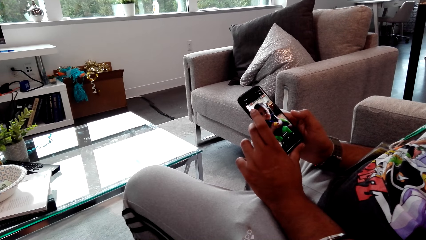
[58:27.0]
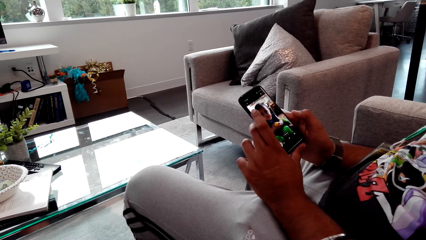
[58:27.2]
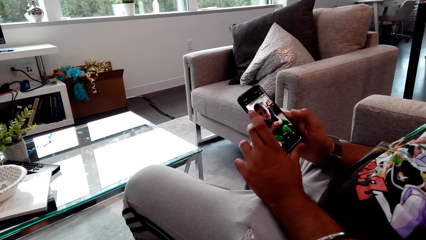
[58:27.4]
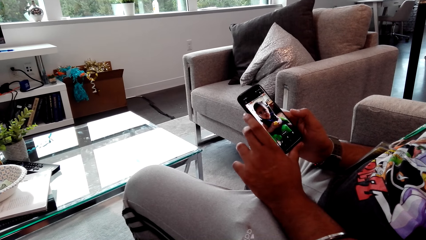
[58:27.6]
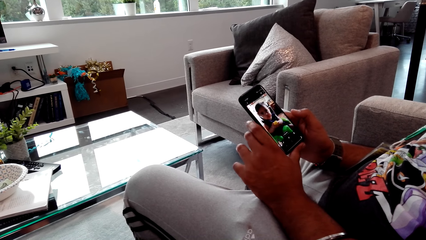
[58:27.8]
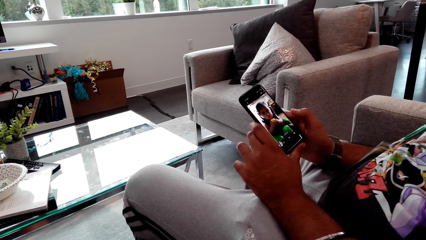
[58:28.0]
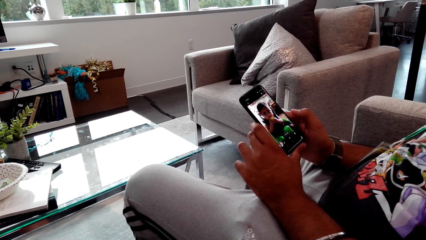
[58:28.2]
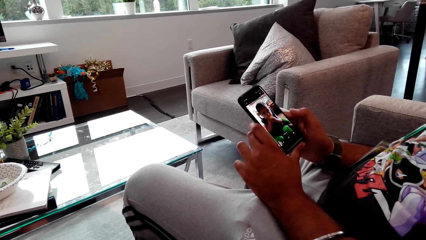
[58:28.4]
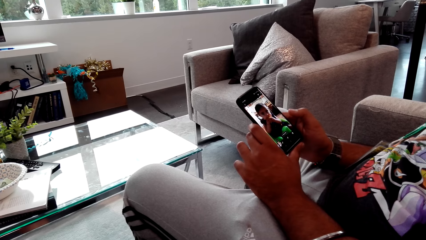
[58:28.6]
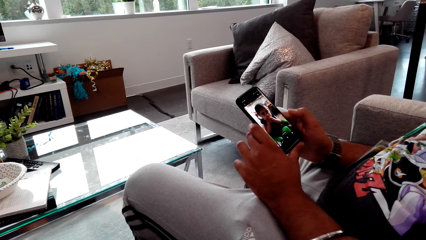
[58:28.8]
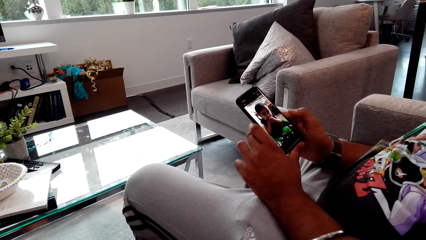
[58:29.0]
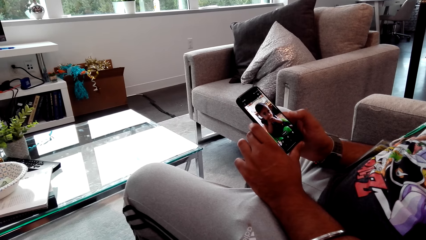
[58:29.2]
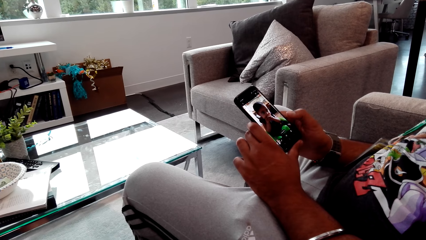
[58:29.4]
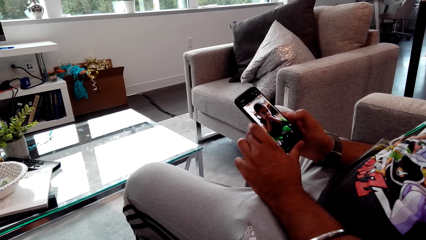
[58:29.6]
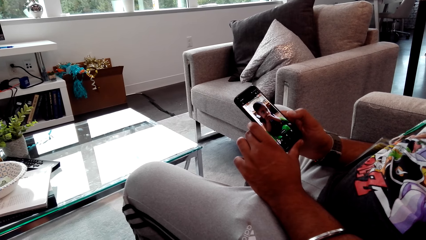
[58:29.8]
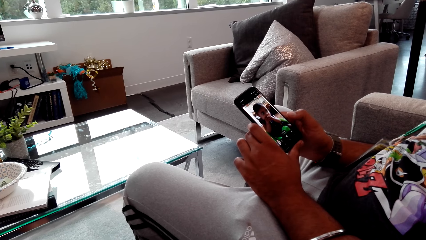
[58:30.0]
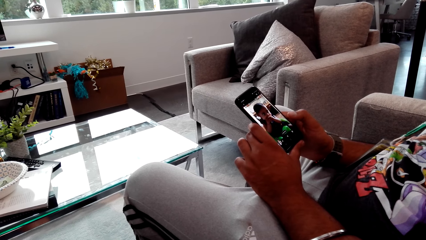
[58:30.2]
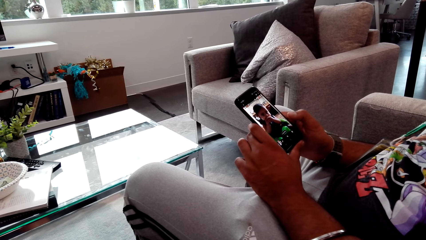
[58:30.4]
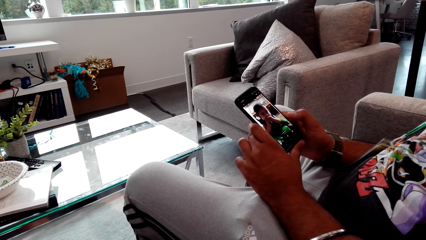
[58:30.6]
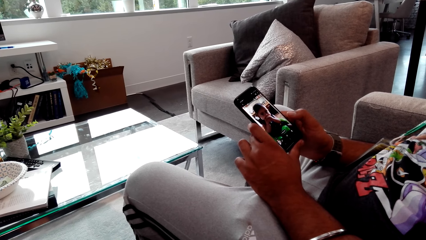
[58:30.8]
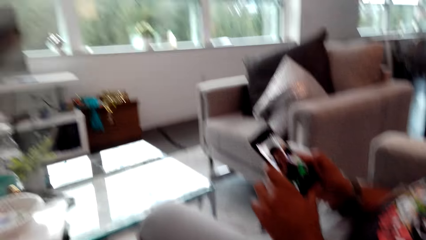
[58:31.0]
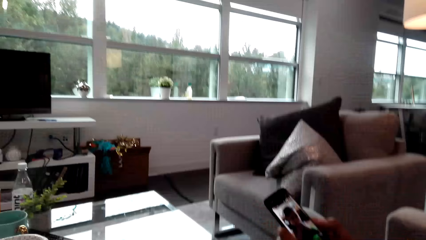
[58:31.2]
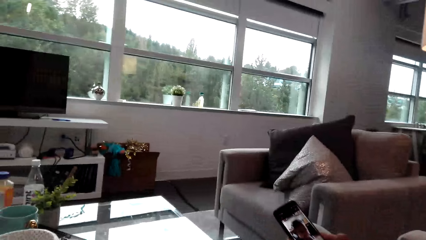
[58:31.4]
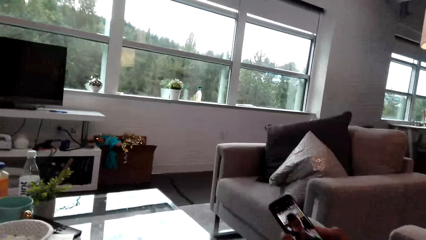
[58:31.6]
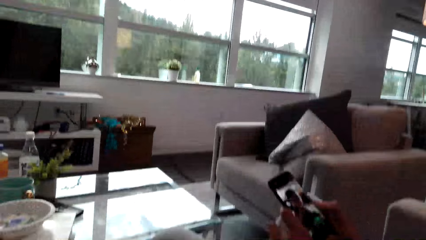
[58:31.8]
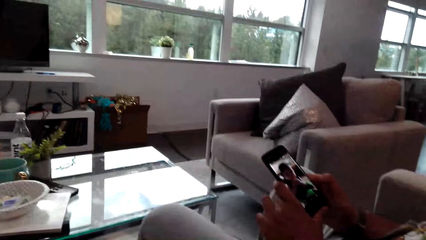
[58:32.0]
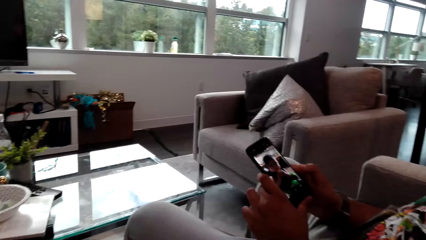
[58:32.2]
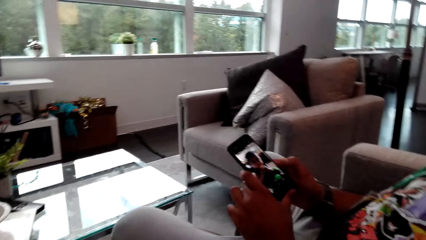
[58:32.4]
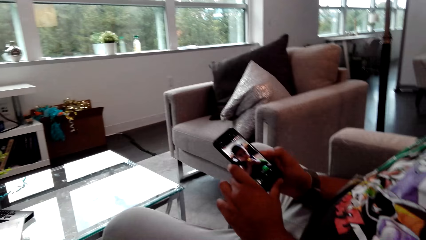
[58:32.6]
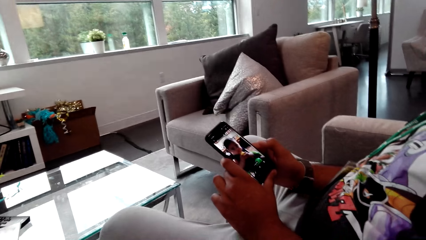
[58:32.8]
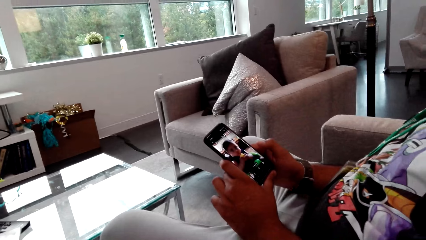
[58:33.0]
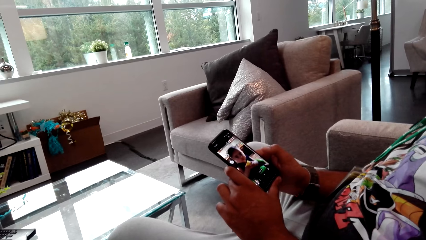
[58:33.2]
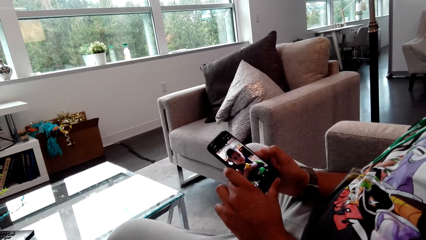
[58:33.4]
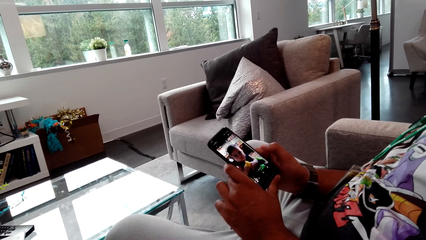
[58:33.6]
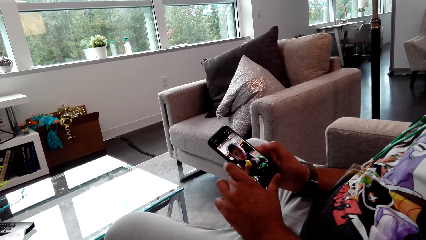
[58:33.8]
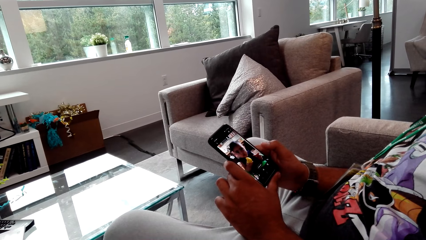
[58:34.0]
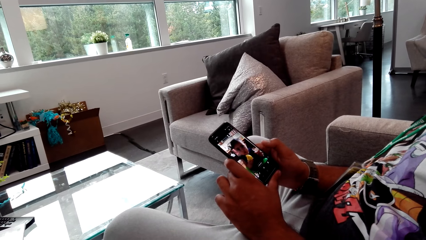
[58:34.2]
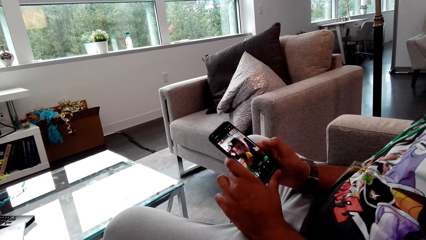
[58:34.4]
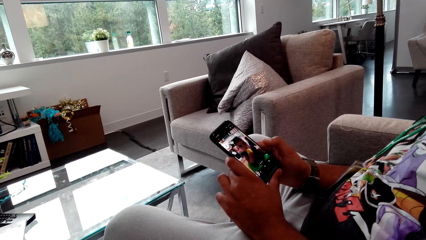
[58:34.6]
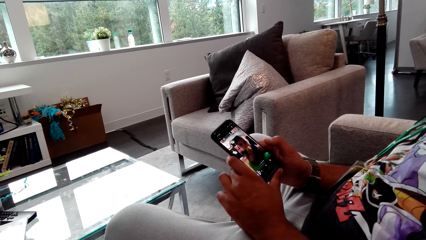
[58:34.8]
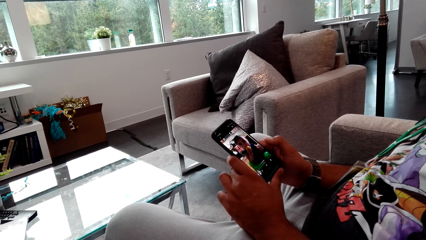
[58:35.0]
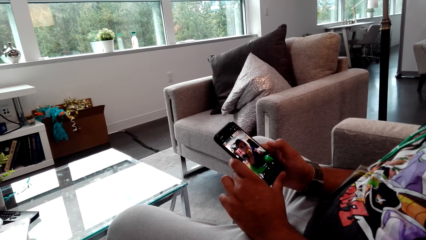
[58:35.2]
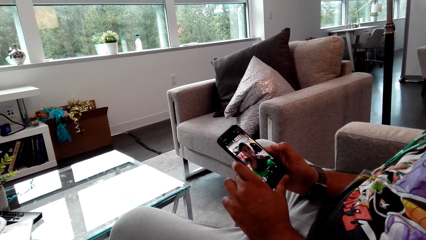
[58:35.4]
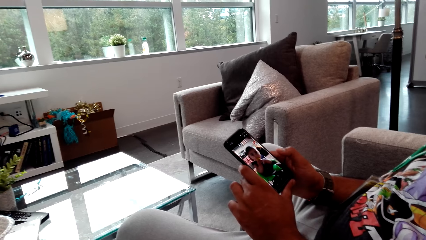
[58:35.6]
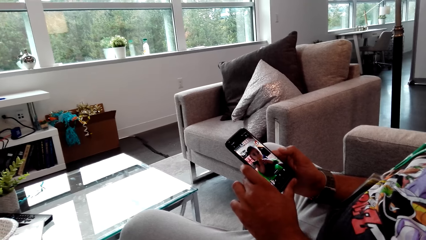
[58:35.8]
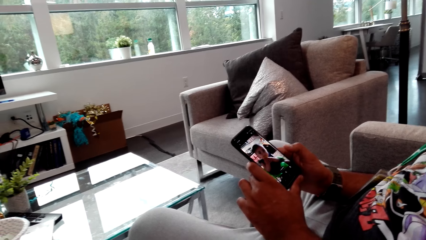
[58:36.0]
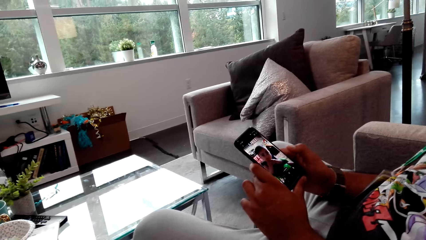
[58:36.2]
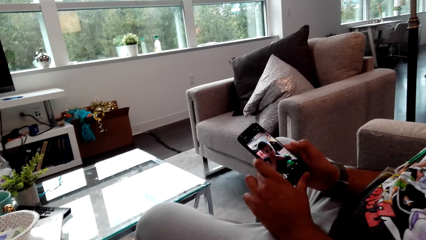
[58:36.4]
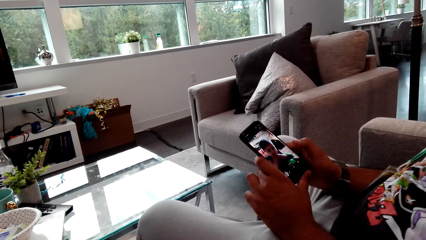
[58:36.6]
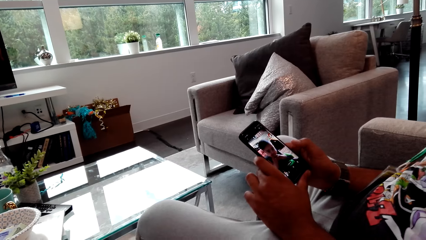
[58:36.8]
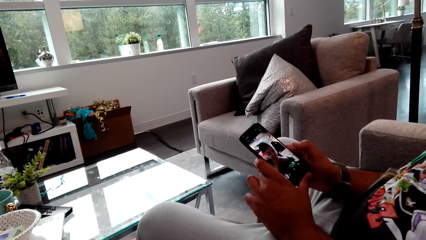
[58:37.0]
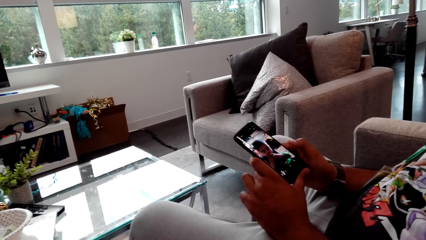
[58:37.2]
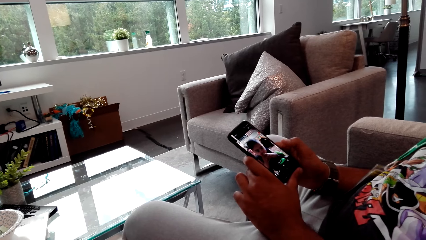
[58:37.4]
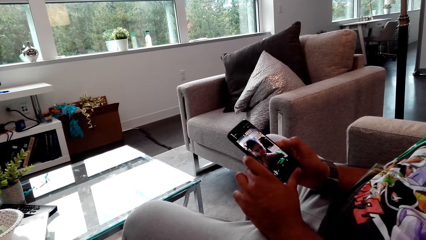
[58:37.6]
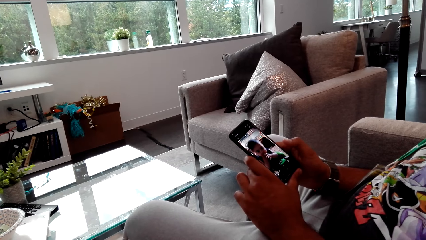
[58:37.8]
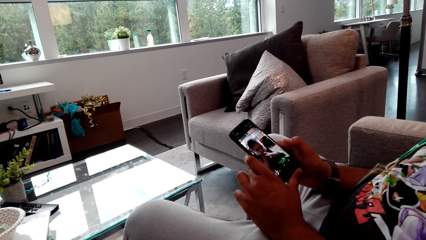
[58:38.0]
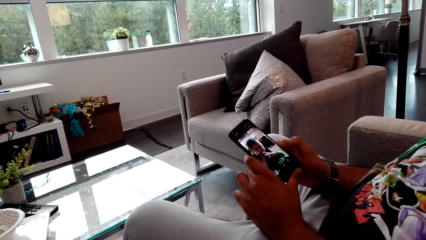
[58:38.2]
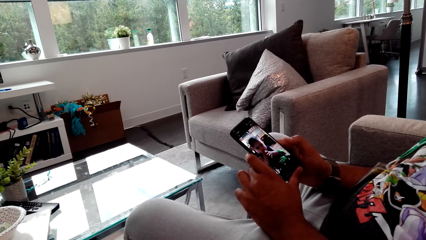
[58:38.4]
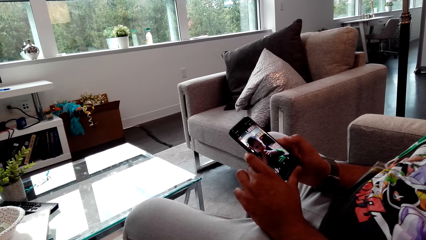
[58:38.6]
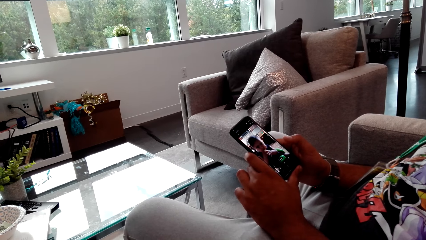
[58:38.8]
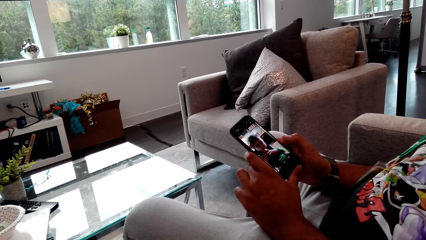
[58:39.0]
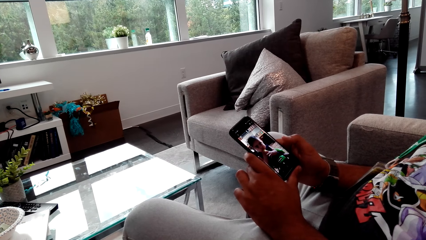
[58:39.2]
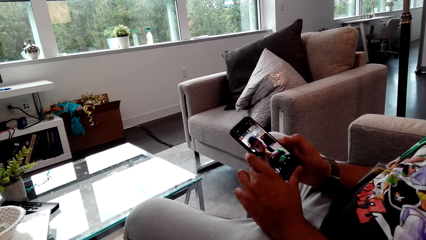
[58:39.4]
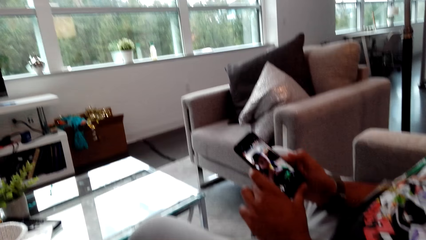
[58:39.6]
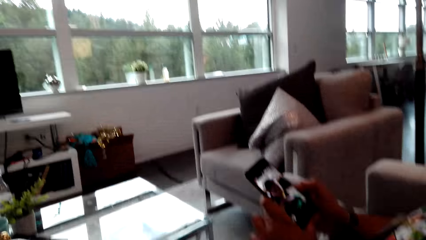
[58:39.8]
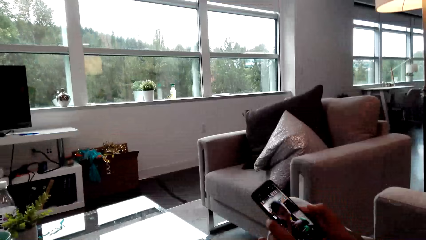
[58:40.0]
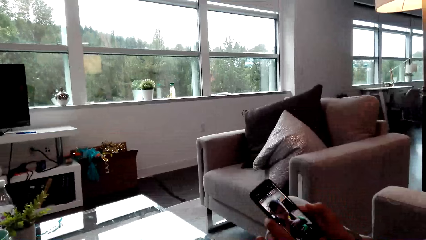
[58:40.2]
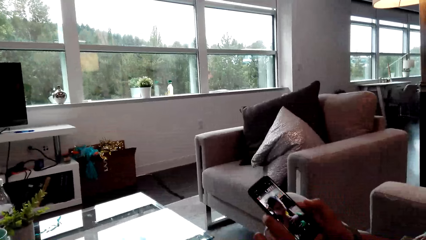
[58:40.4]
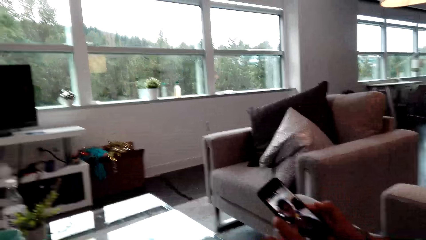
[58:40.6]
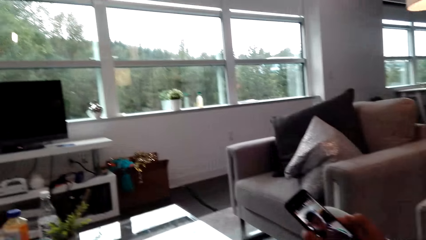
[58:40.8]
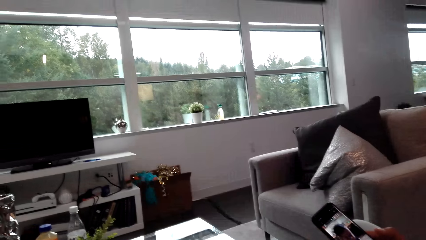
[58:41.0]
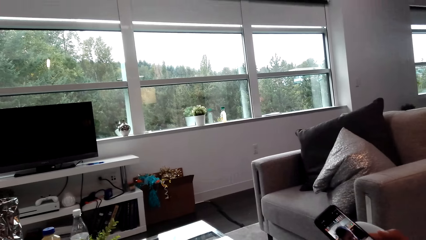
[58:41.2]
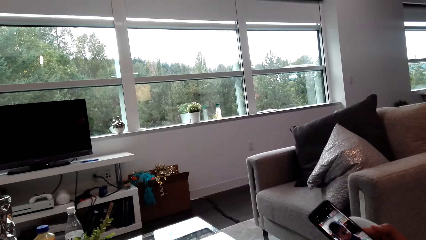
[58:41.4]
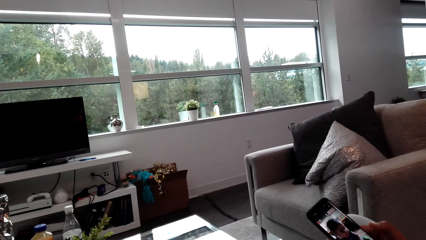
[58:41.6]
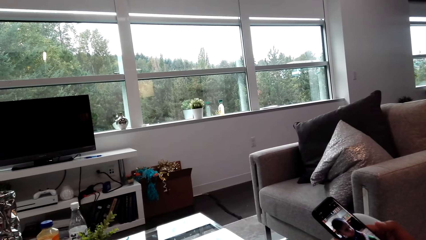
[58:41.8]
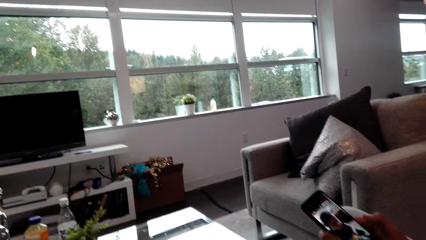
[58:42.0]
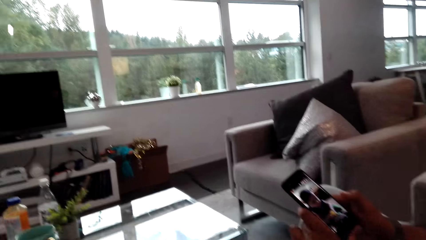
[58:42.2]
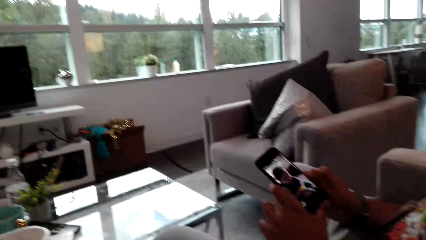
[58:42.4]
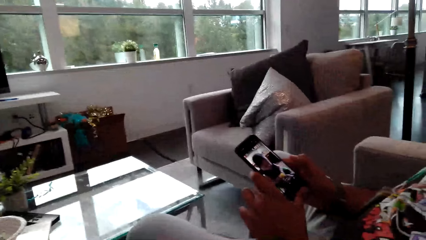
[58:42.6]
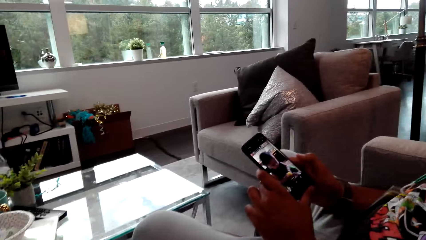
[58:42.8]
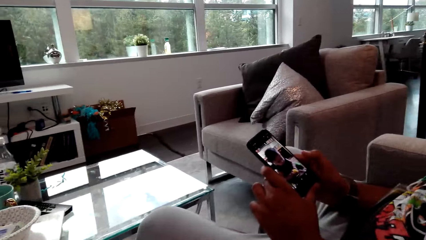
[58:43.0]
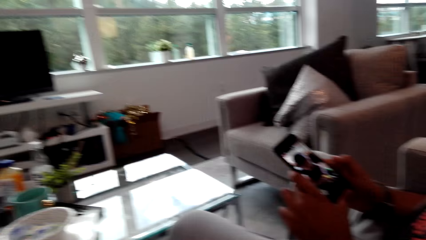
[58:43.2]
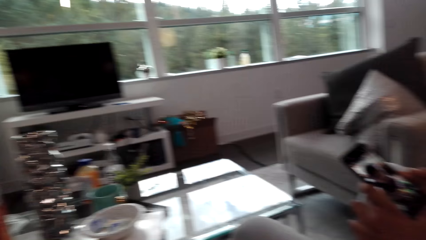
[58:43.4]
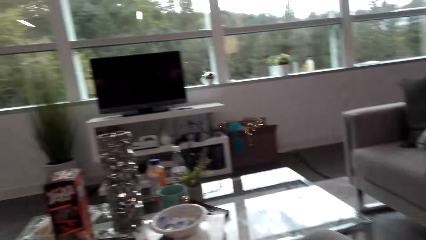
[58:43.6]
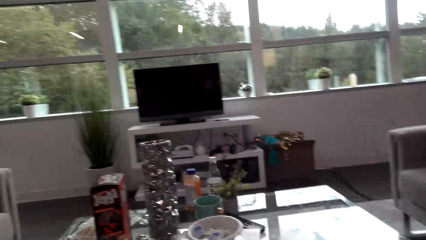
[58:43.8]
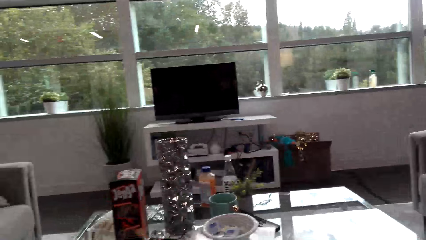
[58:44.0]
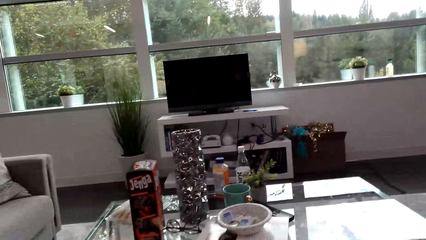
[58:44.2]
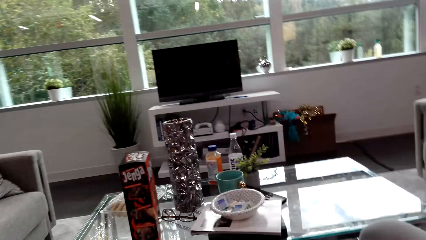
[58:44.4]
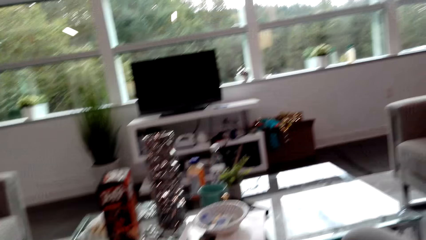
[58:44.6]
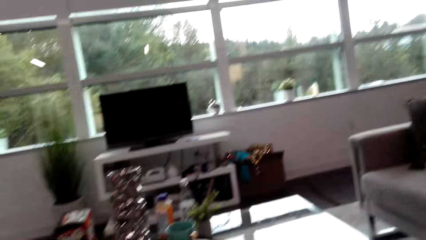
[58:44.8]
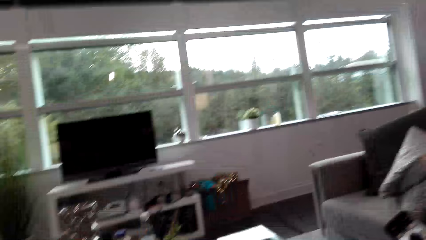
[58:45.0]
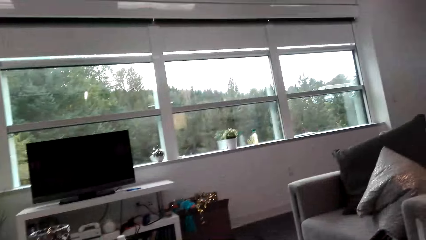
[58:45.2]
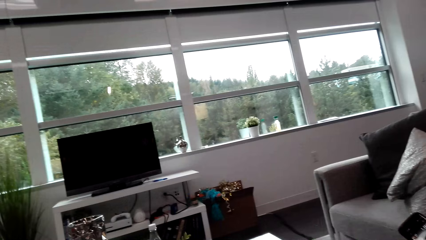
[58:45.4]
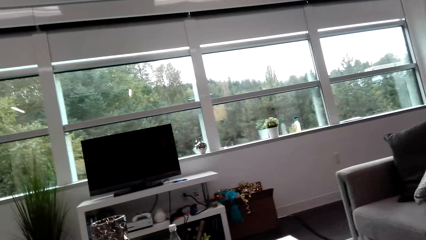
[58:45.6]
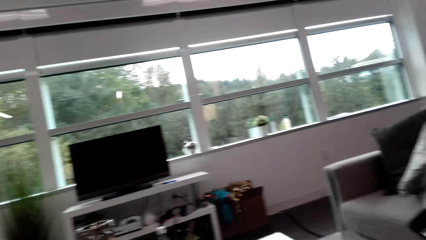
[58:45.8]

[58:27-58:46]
A person watches a video of a baby in the phone with the camera wearer. The person talks to the camera wearer. The camera wearer talks to the person and looks around. The person watches the phone video with the camera wearer. The camera wearer looks around. They talk to the person and look around.
